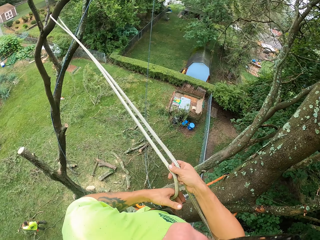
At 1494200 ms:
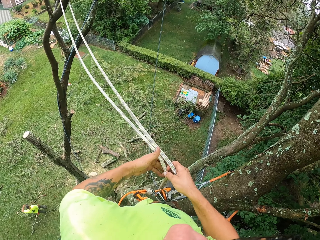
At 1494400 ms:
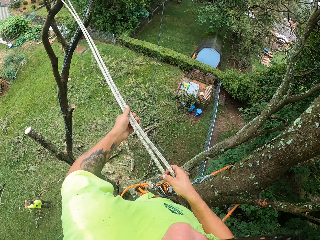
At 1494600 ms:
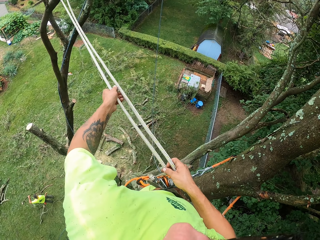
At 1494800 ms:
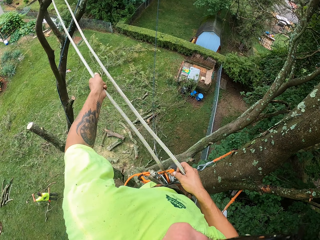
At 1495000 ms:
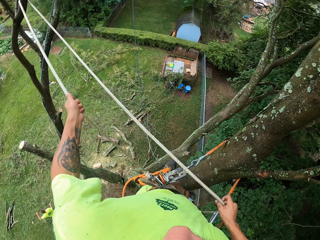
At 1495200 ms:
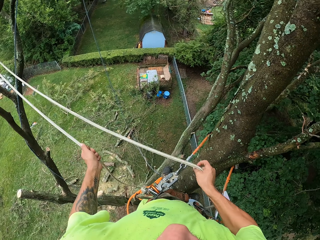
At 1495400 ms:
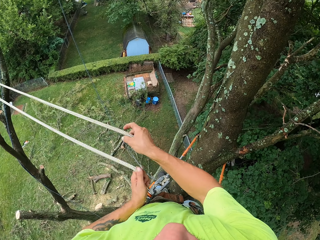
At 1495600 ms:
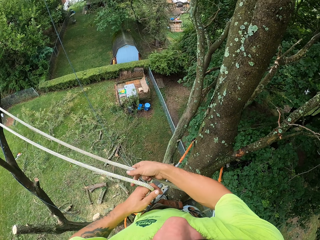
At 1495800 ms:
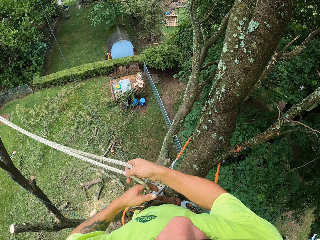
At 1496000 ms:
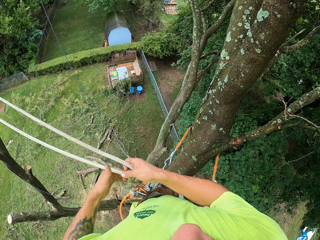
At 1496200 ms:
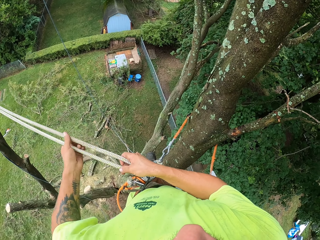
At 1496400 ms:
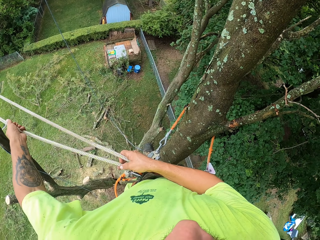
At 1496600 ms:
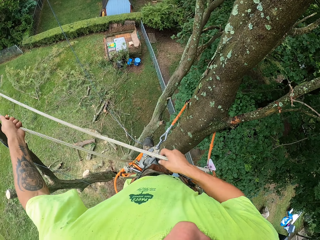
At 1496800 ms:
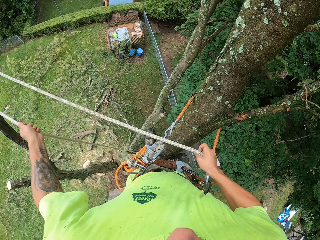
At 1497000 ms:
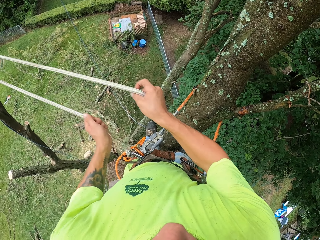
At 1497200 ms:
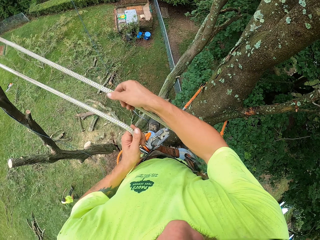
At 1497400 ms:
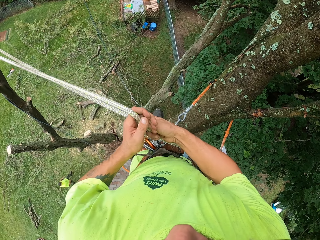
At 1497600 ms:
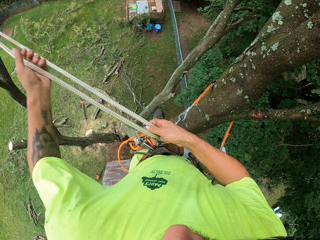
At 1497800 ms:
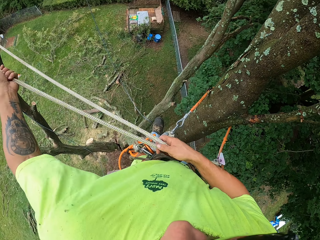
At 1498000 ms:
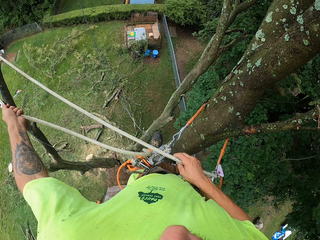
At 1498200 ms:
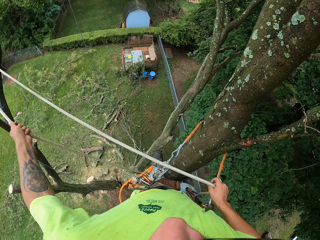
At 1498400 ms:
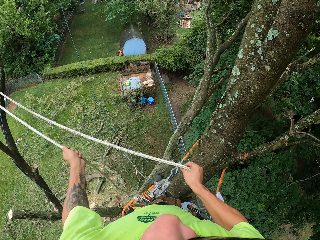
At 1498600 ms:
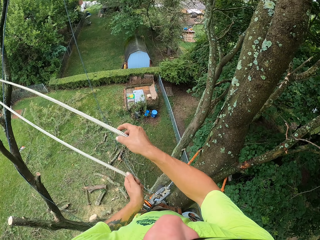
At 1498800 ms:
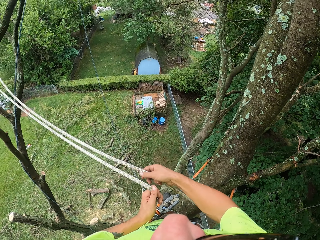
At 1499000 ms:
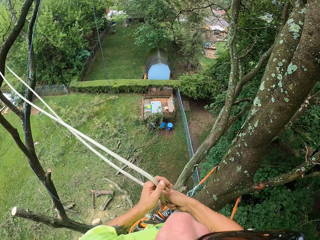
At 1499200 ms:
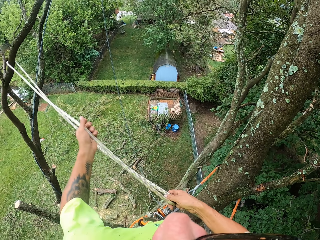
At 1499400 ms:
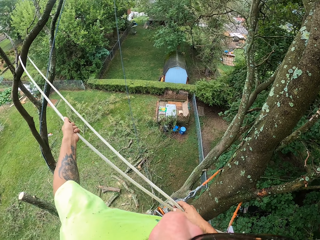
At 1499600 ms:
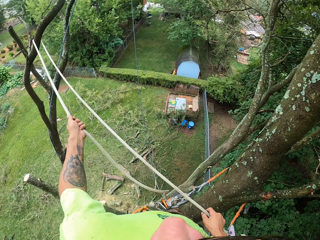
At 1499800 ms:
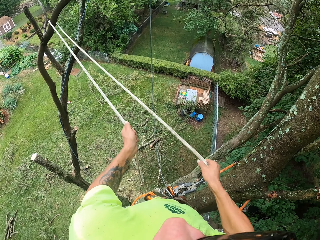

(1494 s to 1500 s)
A man holds a tree branch with his left hand.

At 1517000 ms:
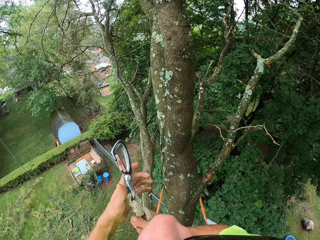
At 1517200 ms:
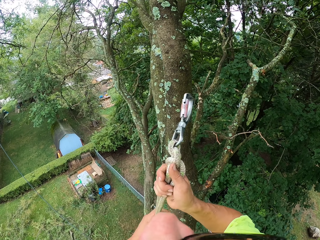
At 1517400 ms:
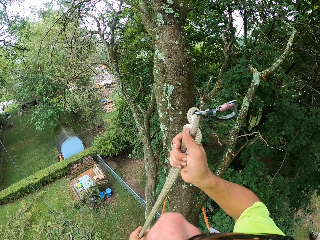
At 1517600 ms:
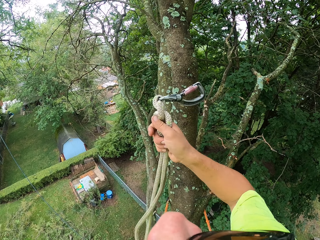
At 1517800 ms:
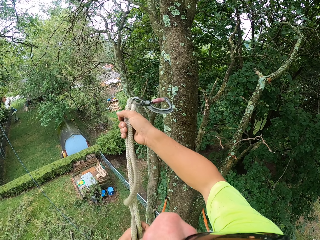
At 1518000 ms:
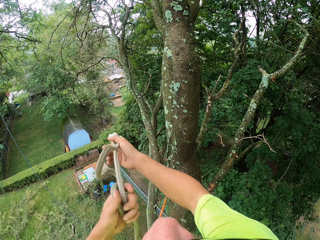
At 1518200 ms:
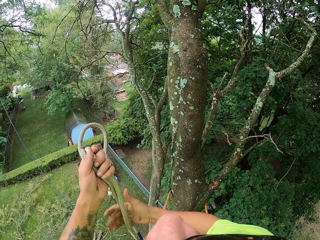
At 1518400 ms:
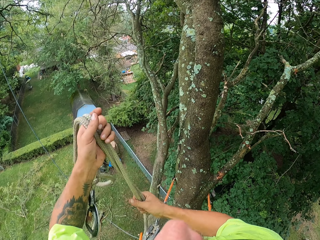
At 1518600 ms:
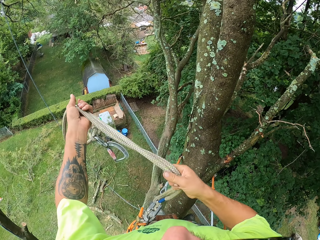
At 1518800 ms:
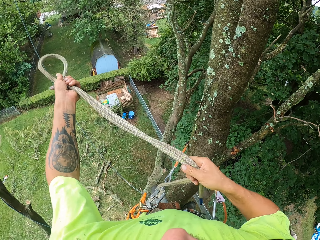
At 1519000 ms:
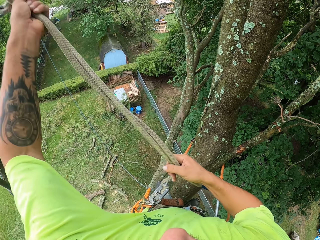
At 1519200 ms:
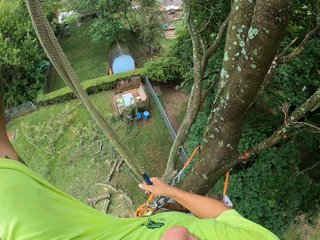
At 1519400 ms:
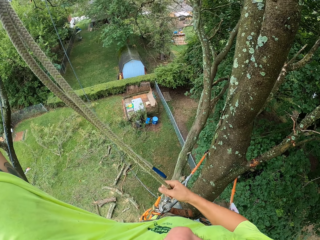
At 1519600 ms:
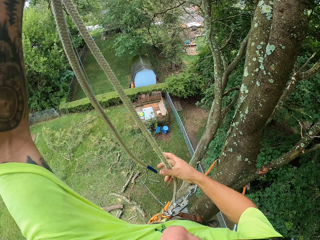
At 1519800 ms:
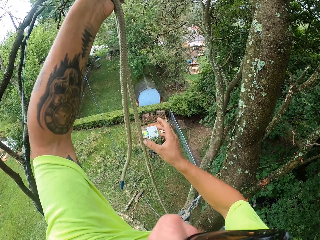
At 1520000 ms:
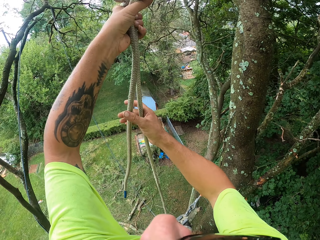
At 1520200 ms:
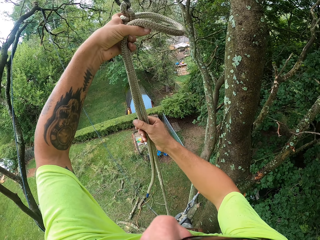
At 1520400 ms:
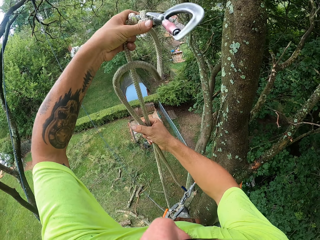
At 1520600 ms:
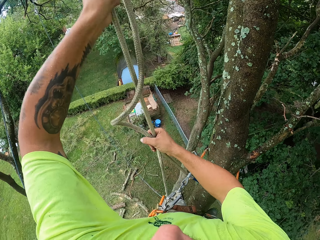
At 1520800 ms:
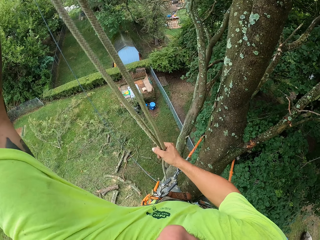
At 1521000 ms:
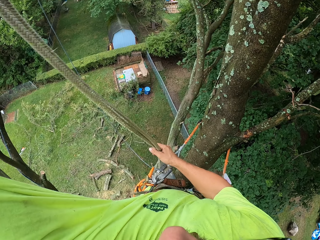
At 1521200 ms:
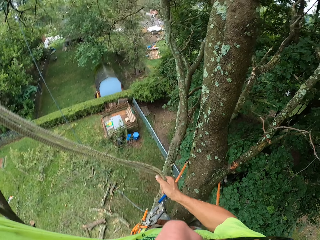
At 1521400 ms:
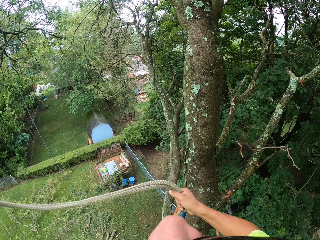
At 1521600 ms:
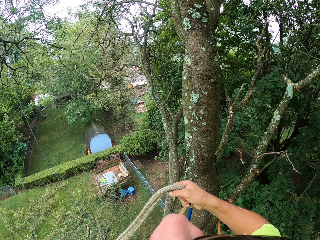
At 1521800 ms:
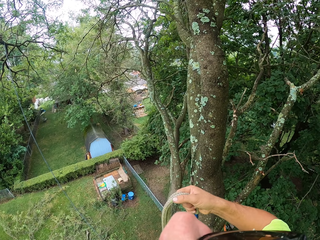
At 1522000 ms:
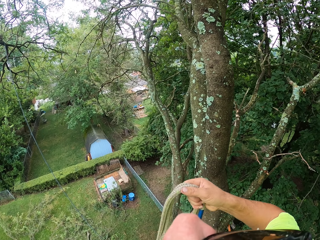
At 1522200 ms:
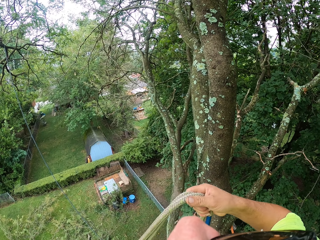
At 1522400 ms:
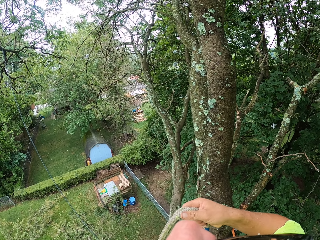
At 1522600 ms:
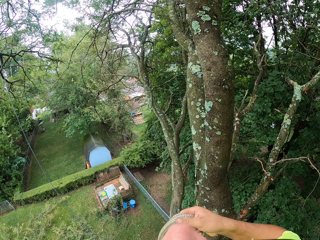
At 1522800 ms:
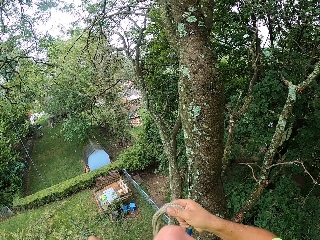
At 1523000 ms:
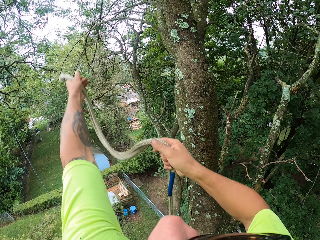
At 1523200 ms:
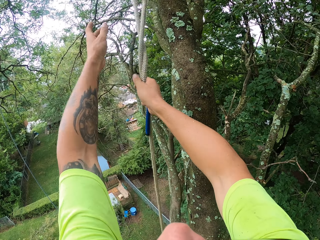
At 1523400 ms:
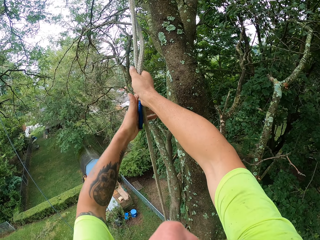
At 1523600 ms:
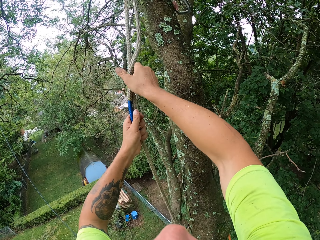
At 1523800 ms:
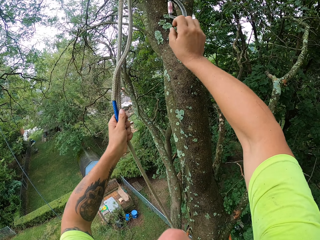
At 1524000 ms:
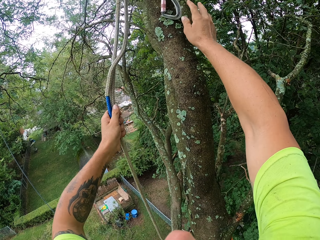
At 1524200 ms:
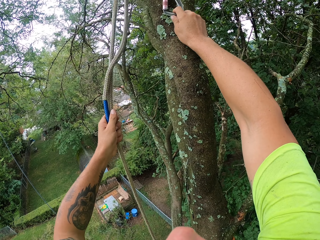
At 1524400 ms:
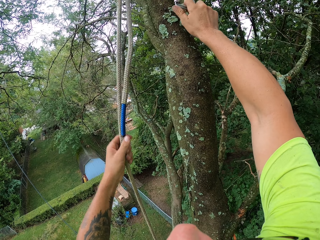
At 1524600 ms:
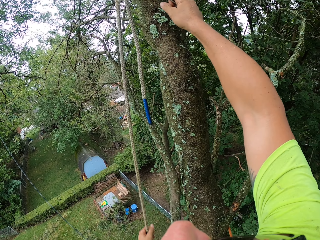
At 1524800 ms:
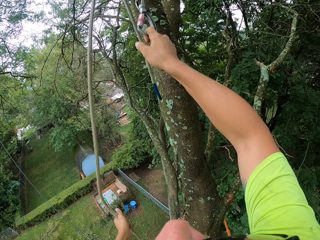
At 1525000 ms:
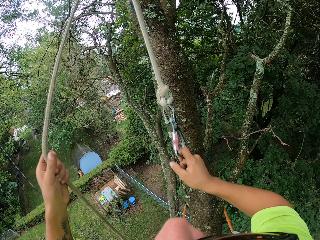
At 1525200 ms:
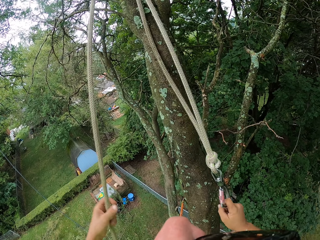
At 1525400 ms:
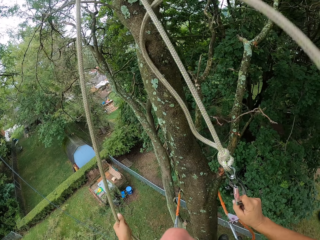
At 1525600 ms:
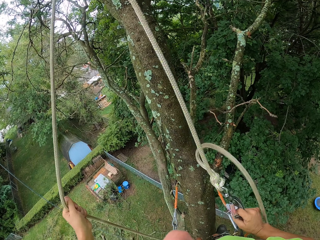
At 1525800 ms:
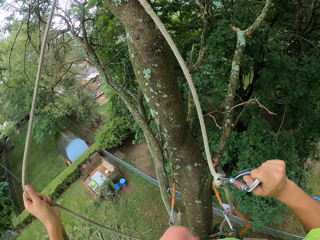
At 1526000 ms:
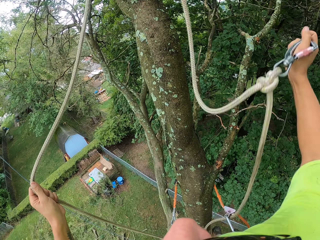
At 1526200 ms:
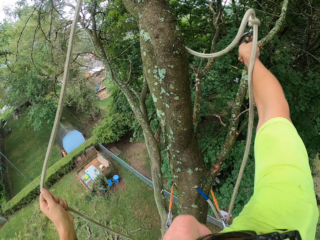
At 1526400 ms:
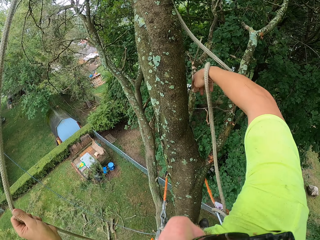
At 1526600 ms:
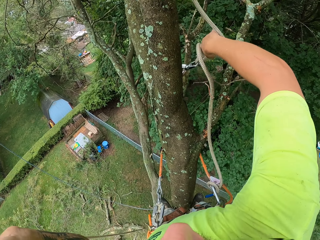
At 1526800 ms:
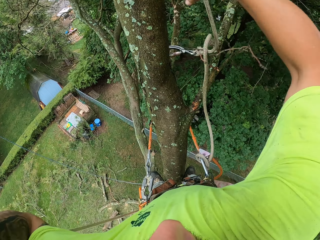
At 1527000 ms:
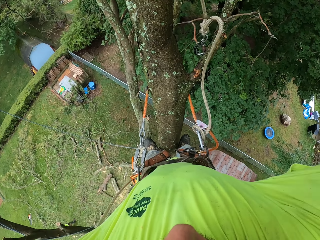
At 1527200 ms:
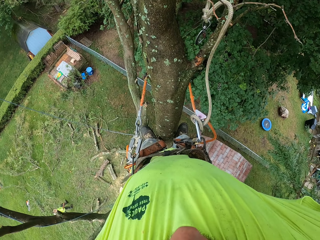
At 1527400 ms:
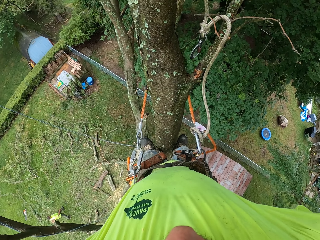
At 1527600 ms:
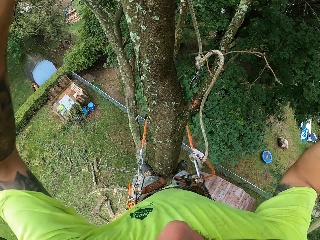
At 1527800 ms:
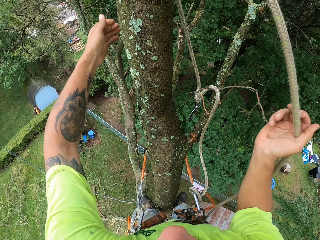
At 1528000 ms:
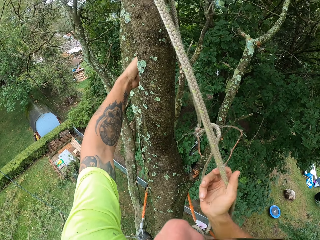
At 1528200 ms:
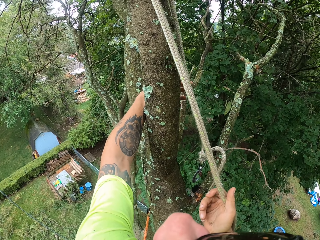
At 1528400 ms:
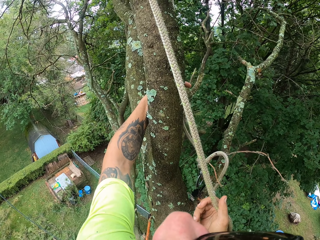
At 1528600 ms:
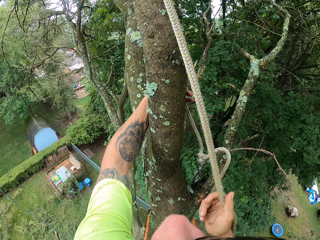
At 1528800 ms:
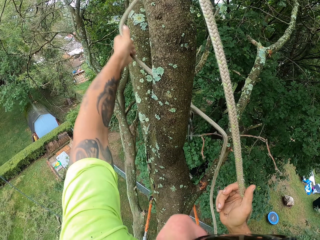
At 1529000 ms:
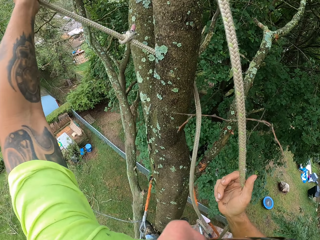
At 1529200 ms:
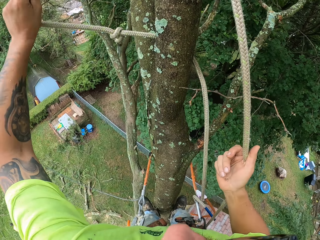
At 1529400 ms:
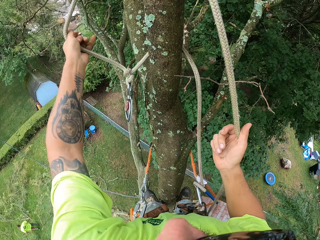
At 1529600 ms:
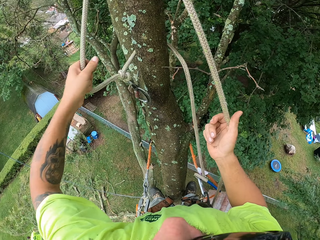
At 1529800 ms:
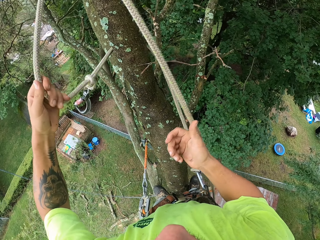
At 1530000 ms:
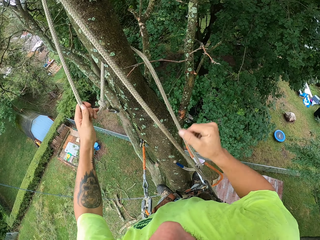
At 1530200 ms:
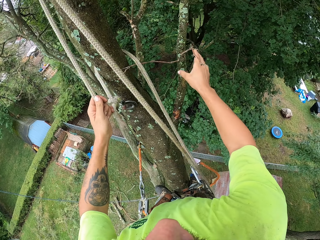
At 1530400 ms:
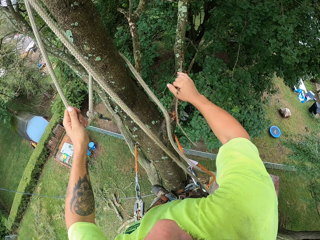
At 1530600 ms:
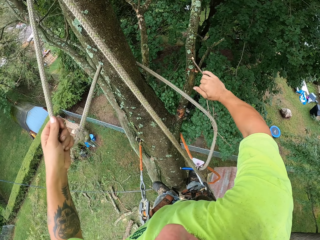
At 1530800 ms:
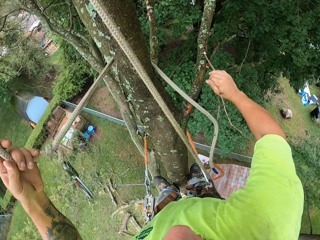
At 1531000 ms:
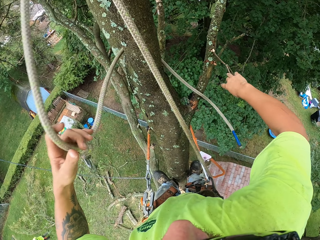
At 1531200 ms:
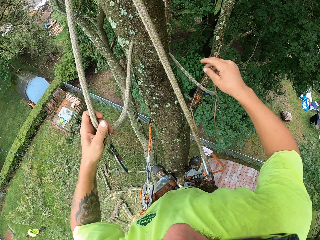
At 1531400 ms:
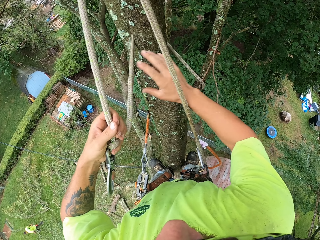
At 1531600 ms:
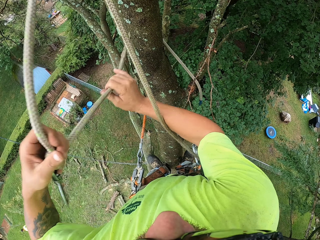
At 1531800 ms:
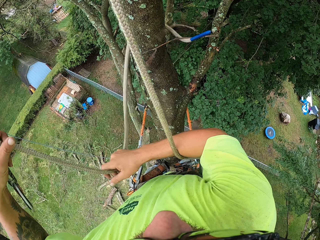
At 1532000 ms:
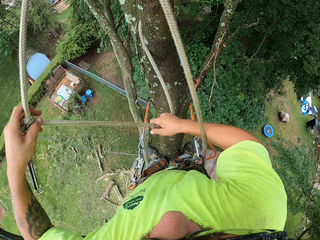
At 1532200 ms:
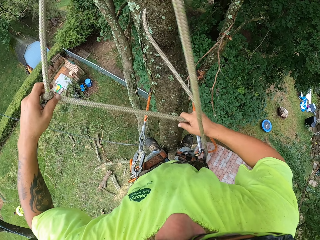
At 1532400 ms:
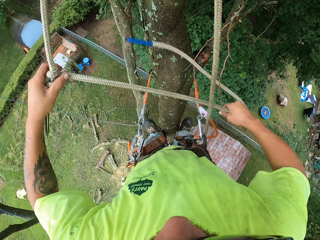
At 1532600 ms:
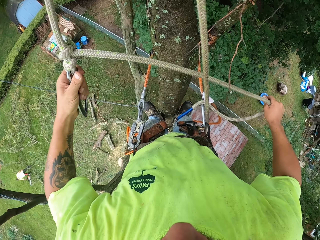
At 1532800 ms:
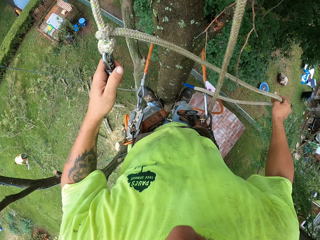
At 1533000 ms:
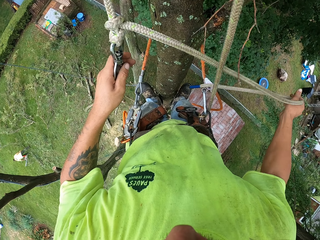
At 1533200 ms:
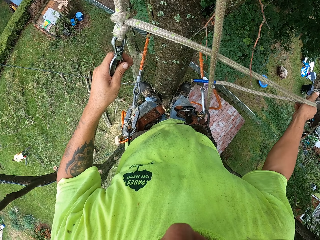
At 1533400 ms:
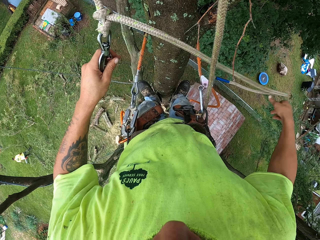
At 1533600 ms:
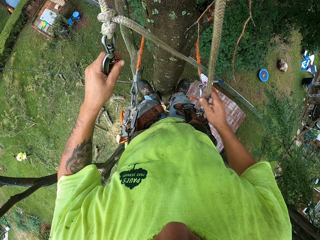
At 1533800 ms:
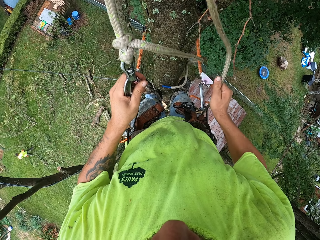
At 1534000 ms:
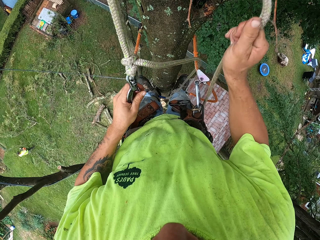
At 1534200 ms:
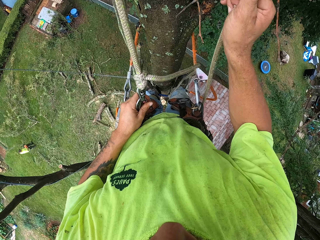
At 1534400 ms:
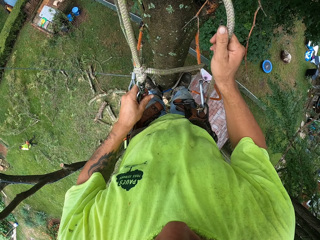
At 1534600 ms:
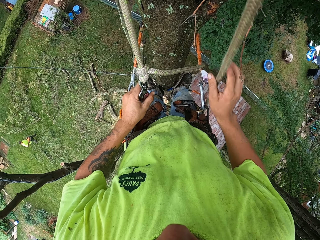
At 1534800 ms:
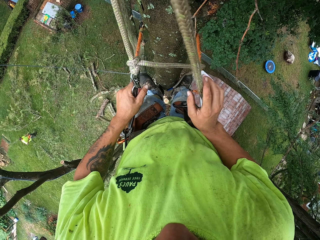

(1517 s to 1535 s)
The camera wearer holds the carabiner and the rope with both hands. He lifts the rope. He holds the rope. He throws the carabiner and the rope upwards on the tree with both hands. He holds the rope with his left hand. He pulls the carabiner with his right hand. He pulls the rope. He throws the carabiner with his right hand. He holds the rope with his right hand. He holds the tree branch with his left hand. He holds the rope with his left hand. He removes his right hand from the rope. He moves a twig on the tree with his right hand. He pulls the rope with both hands. He holds the carabiner with his left hand. A man takes the chainsaw from the ground with both hands. The camera wearer throws the rope in his right hand. He pulls the rope with both hands.
